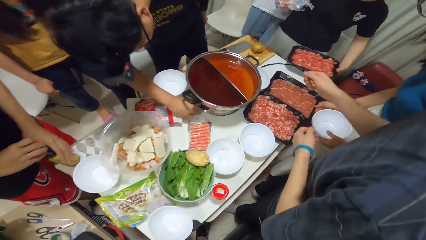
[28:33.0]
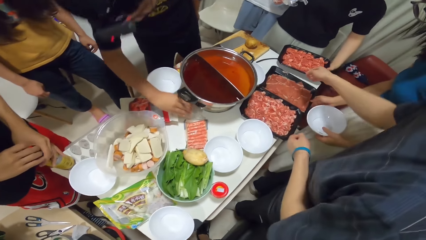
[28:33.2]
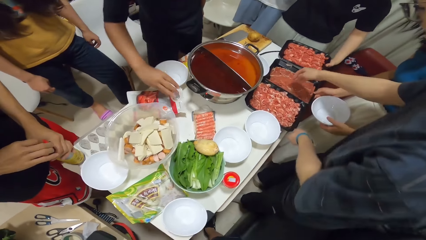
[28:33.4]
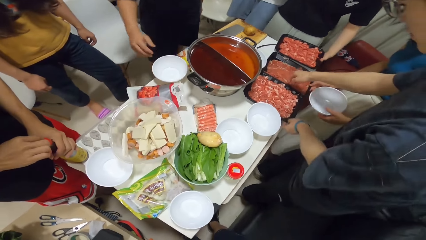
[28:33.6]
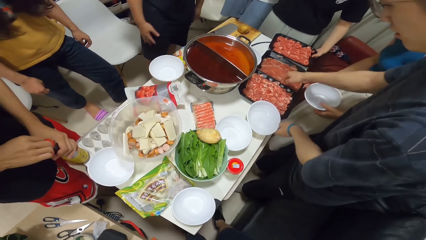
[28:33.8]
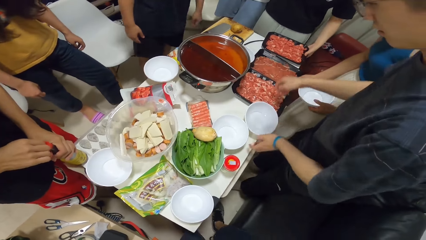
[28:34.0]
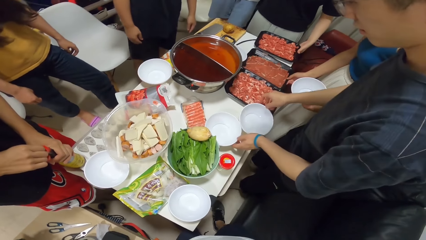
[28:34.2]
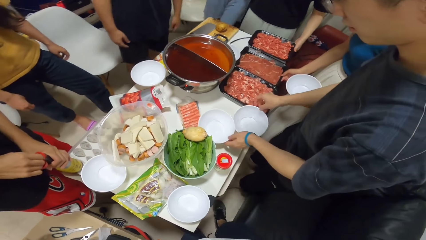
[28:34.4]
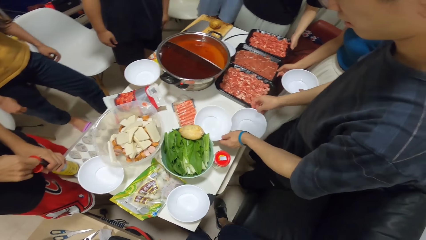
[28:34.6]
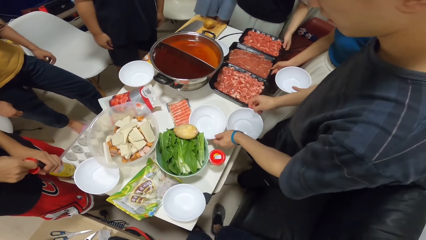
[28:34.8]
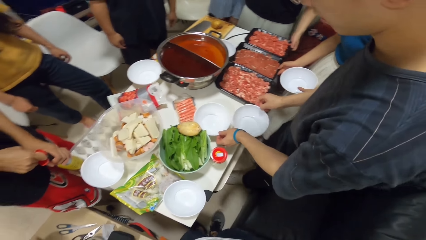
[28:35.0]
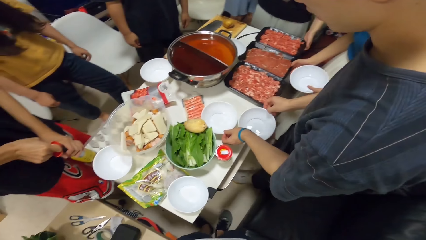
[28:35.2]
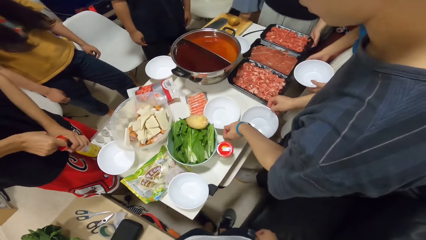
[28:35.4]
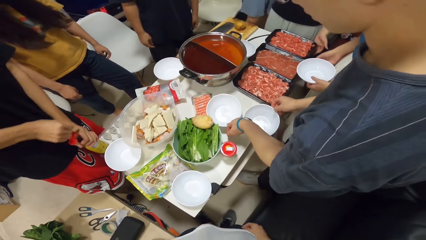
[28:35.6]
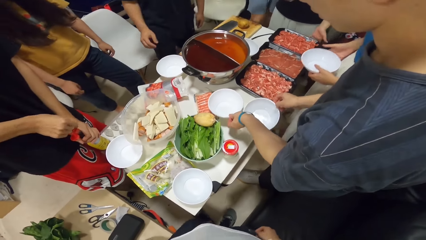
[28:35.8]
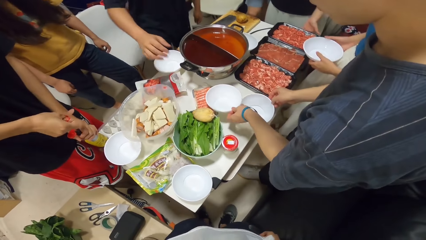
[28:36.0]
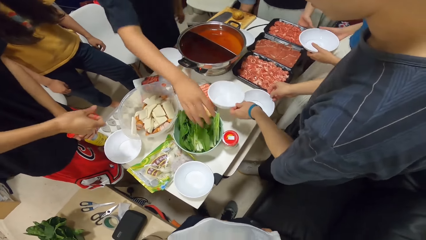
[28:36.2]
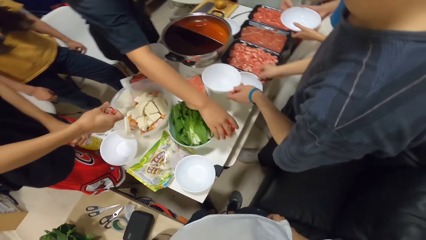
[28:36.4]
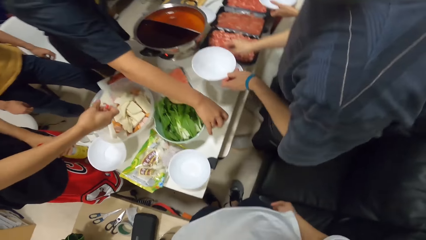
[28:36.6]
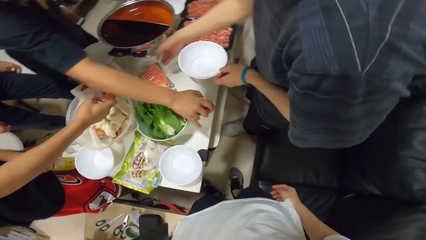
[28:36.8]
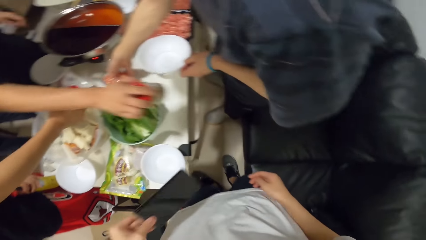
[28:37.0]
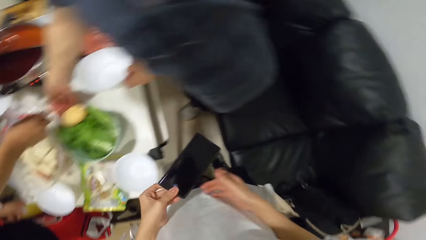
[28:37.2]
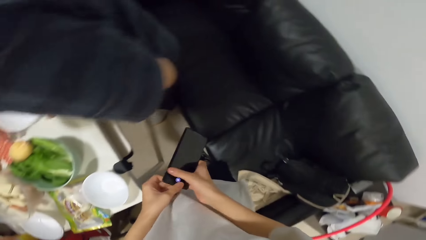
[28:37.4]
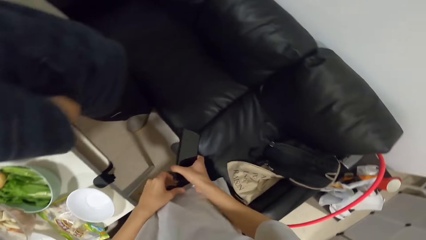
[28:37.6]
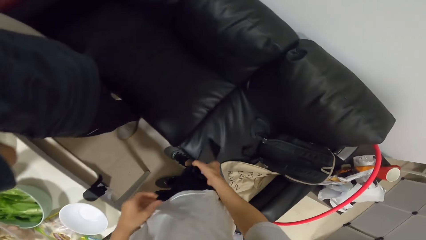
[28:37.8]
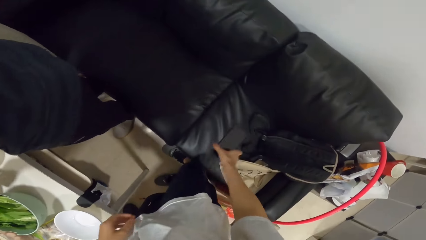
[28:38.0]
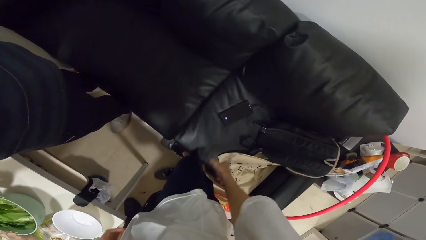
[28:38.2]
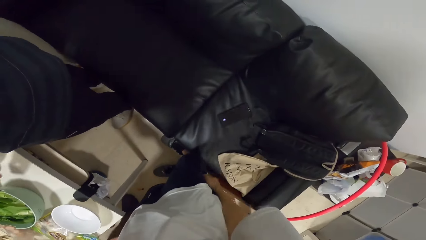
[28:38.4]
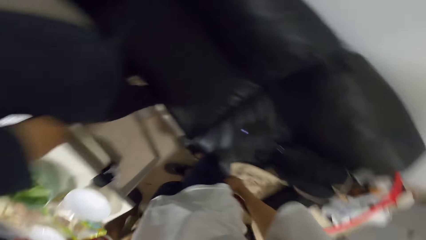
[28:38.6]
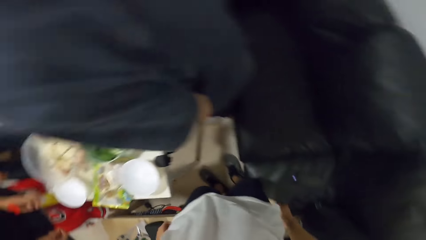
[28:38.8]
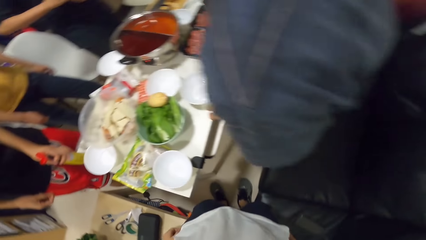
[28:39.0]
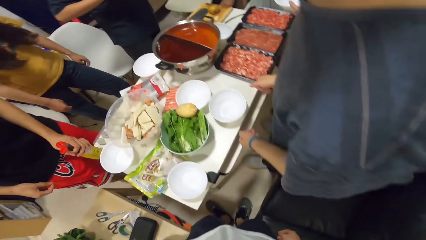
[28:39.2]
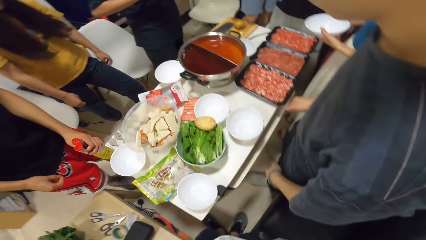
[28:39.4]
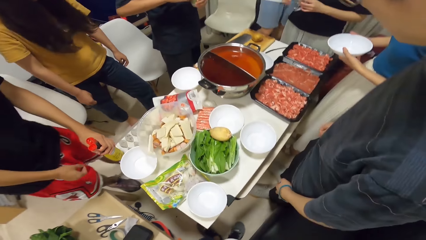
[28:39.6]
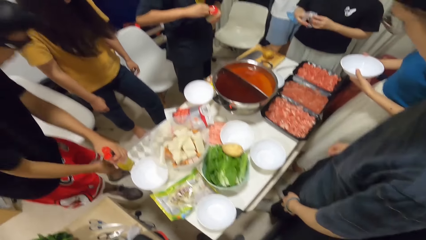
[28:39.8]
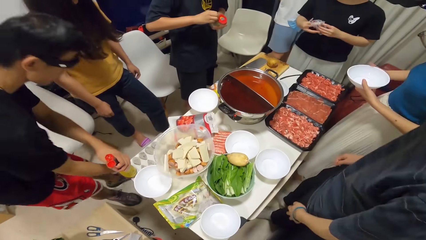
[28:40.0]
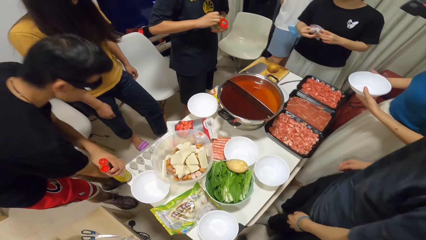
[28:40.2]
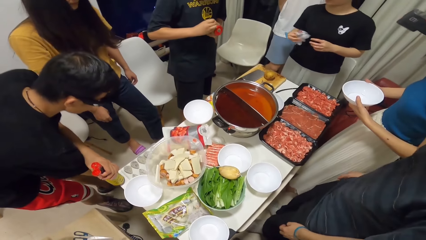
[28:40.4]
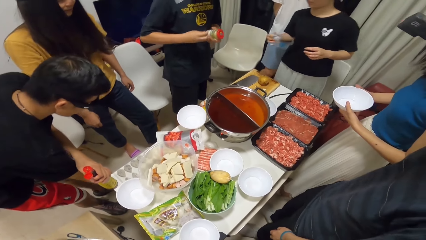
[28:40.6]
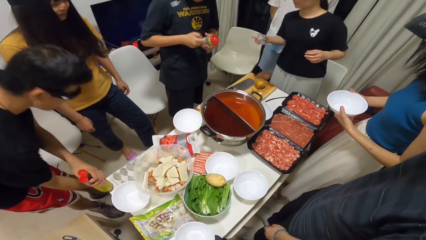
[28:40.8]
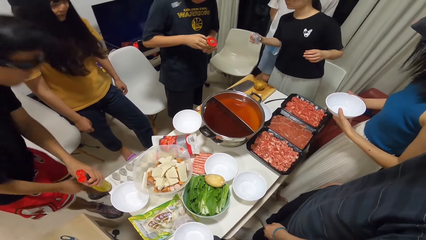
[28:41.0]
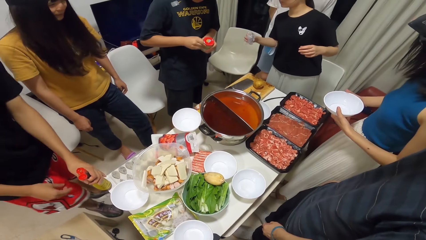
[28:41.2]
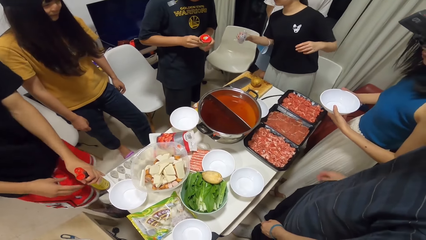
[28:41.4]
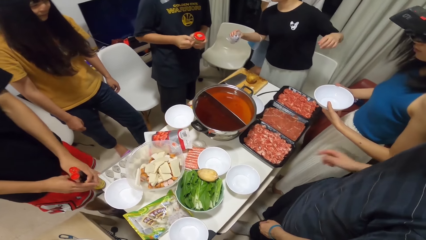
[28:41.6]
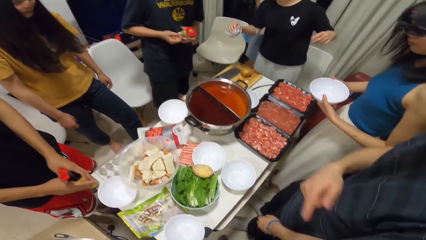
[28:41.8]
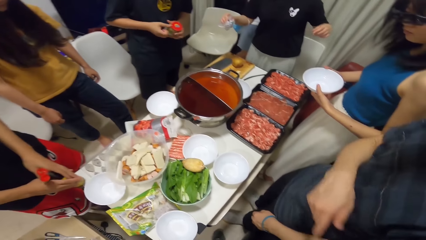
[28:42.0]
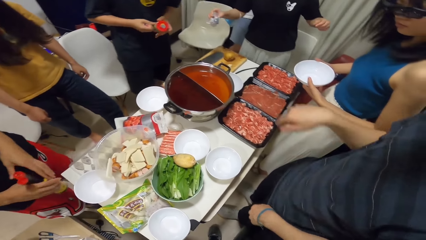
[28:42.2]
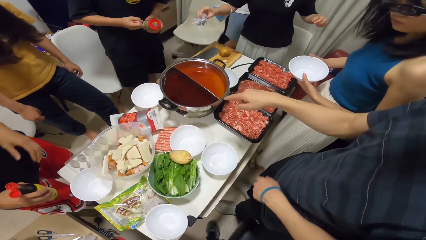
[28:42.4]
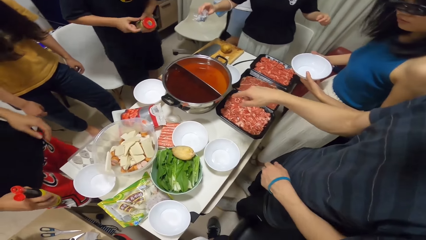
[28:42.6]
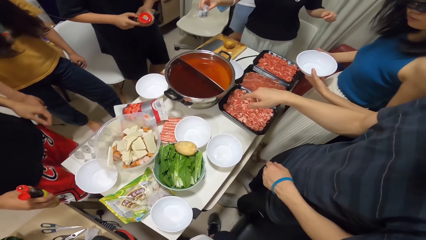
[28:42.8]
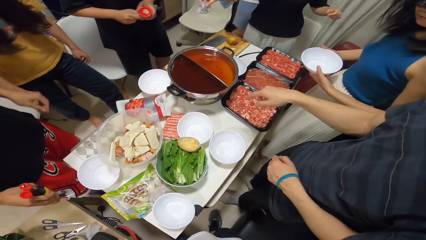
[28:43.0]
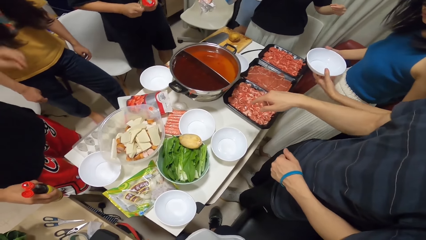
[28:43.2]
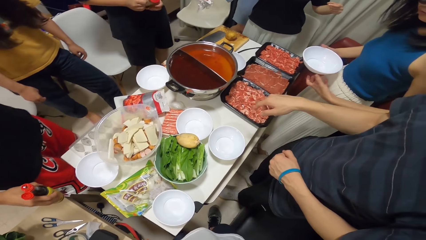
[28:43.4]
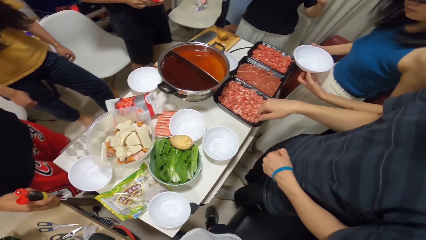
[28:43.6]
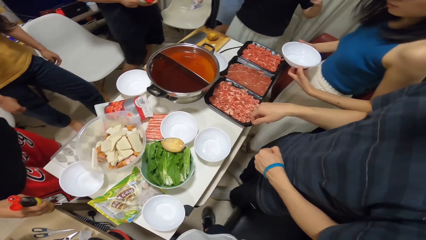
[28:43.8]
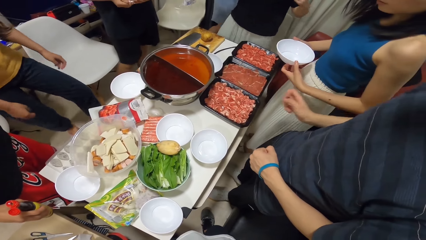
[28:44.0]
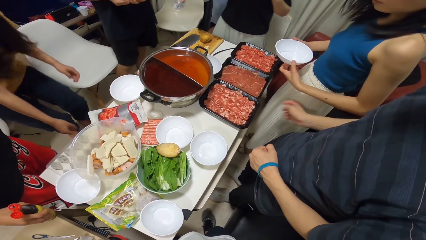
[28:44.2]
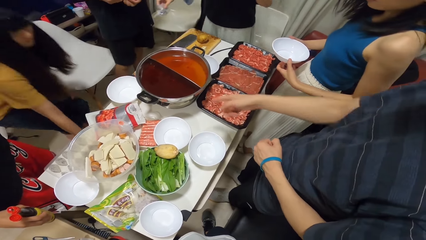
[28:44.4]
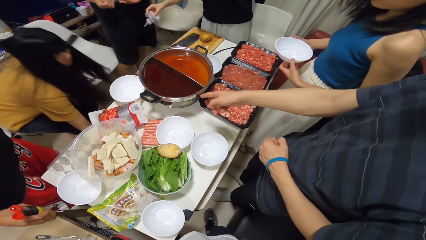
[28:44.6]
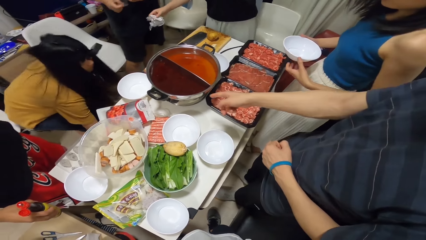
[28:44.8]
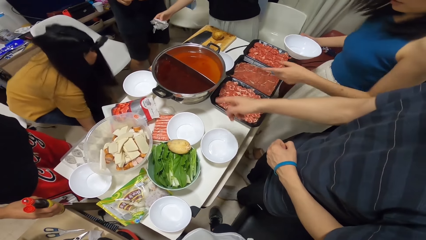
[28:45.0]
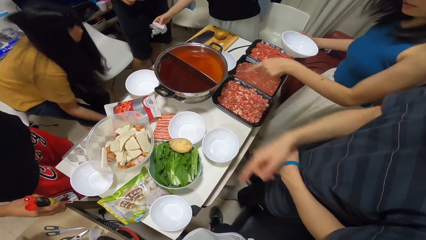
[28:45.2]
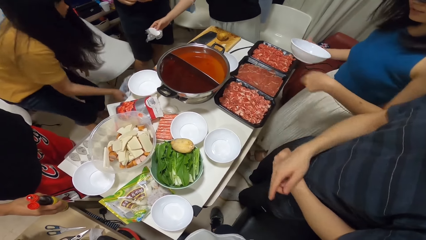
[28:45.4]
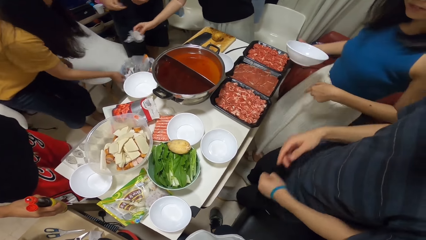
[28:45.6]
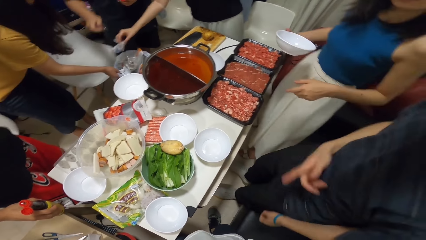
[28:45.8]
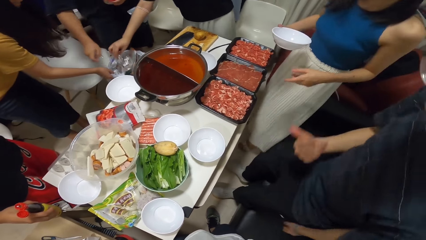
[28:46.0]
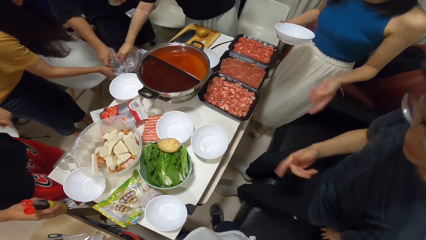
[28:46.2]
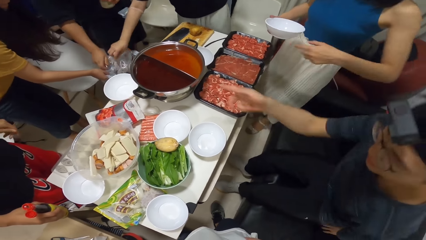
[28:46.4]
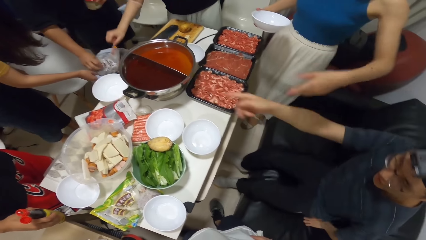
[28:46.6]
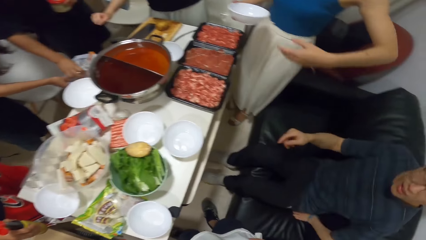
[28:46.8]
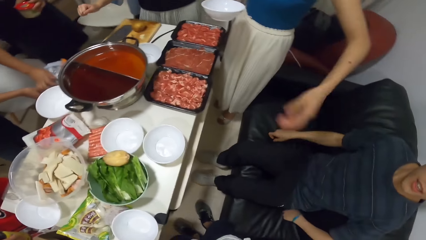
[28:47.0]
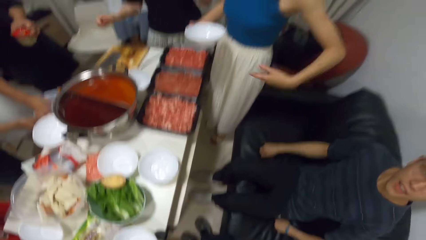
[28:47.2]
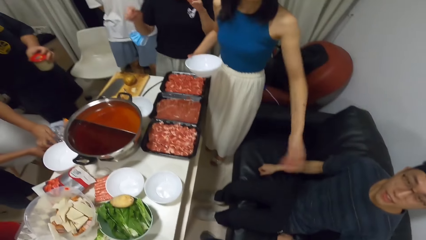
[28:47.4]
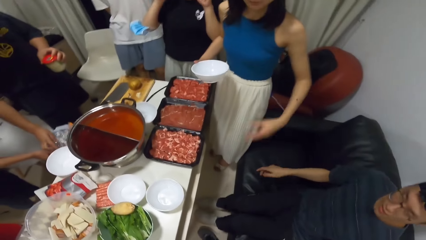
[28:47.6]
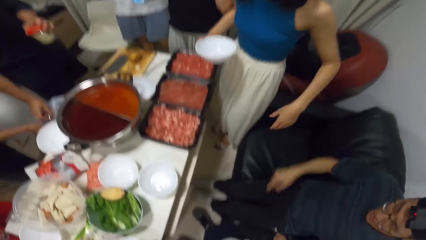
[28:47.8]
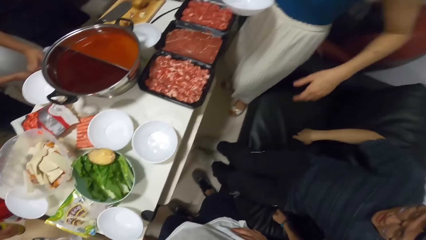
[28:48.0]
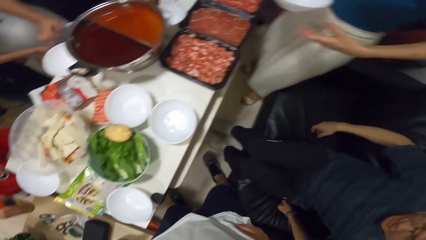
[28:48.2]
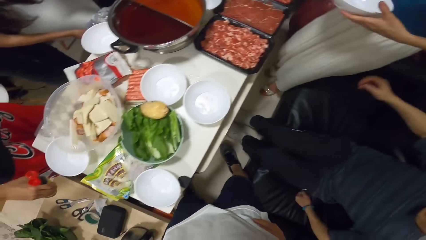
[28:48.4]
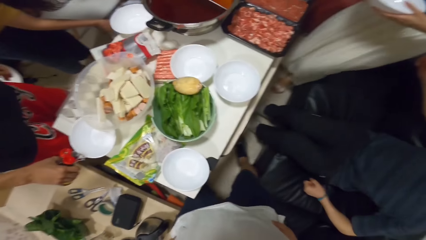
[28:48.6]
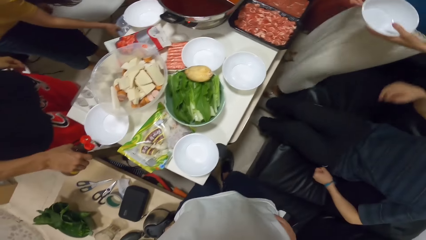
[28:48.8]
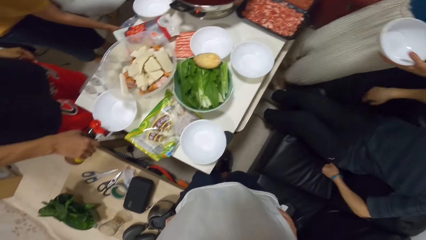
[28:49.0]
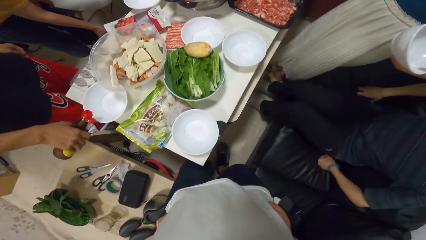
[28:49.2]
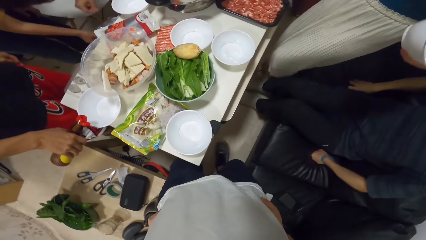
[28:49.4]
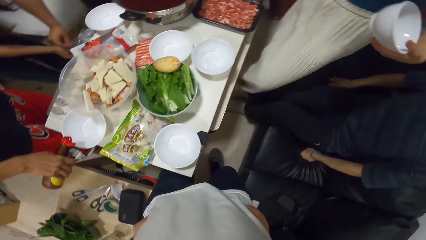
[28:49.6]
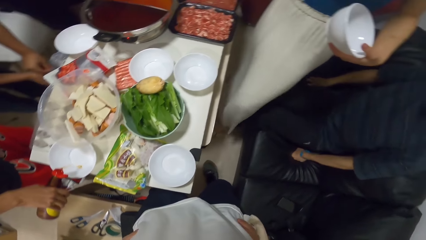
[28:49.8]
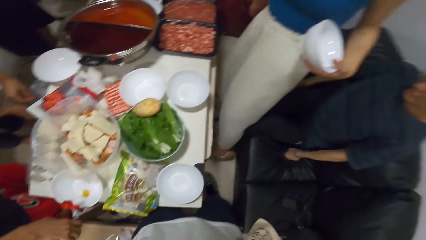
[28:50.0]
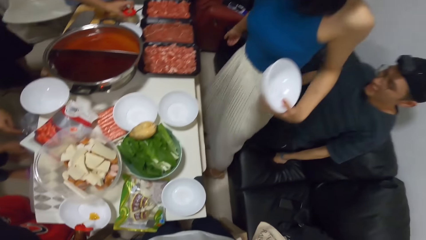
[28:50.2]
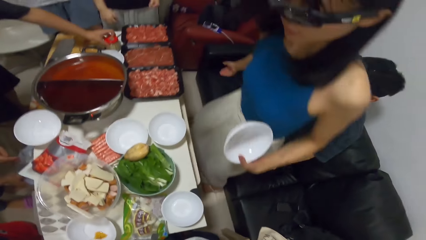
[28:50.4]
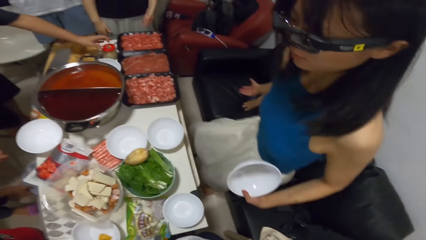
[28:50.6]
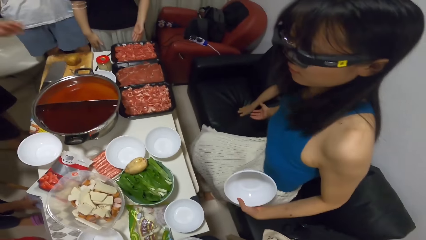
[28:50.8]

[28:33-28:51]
A man puts beef on the table. A woman places the tray of meat on the table with her left hand. Another man places a bottle onto the table, and opens the bottle with his right hand. Another man moves two bowls on the table with both hands. Another man picks a jar from the table with his right hand. The camera wearer drops a phone onto a chair. The man opens a can. The other man demonstrates. Another woman bends down, and picks the bin with her right hand. The first woman places the plastic wrap into the bin. A man places a plastic wrap into the bin. The other woman gives the man the dustbin. Another woman carries a bowl.
